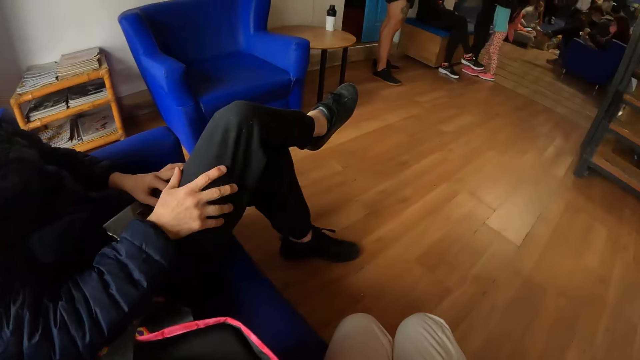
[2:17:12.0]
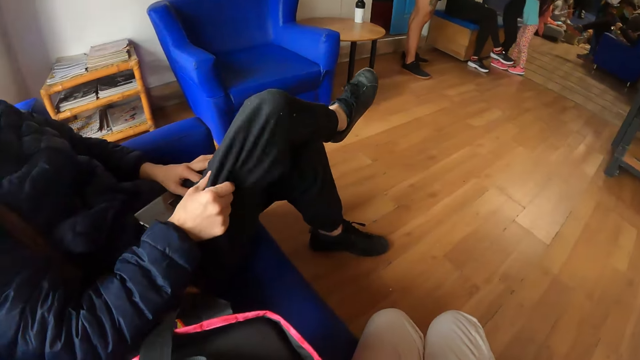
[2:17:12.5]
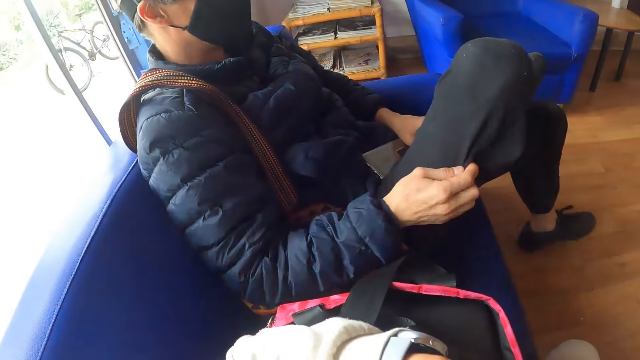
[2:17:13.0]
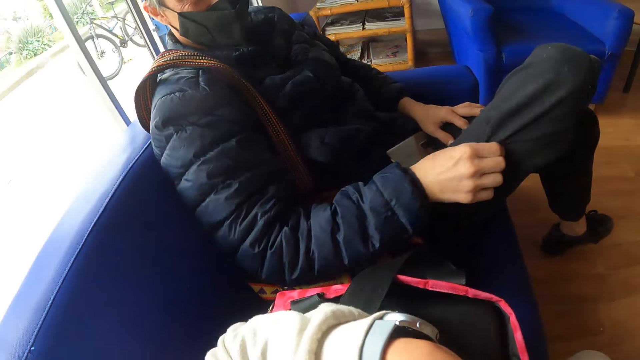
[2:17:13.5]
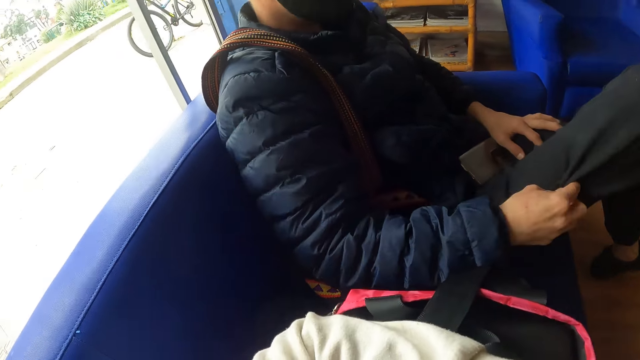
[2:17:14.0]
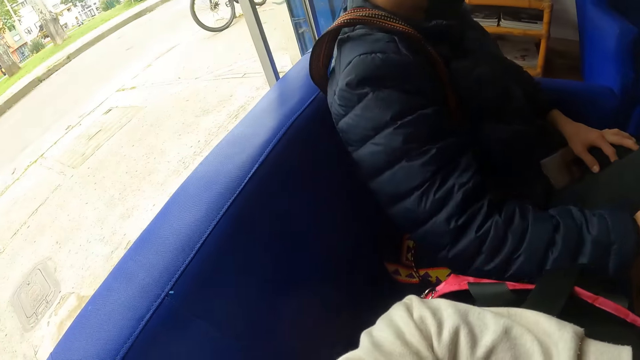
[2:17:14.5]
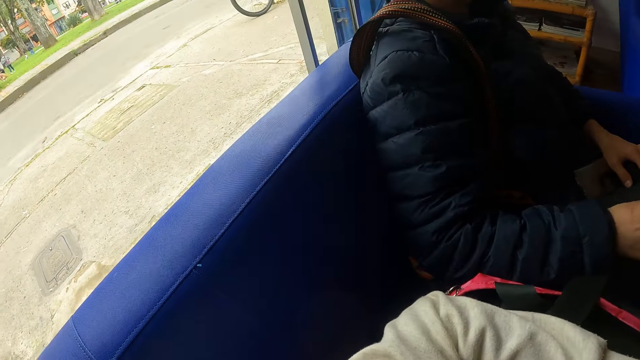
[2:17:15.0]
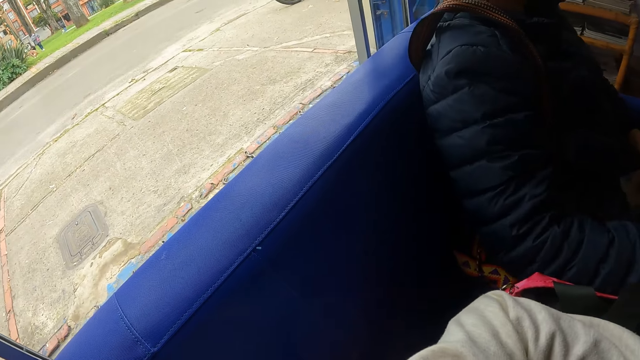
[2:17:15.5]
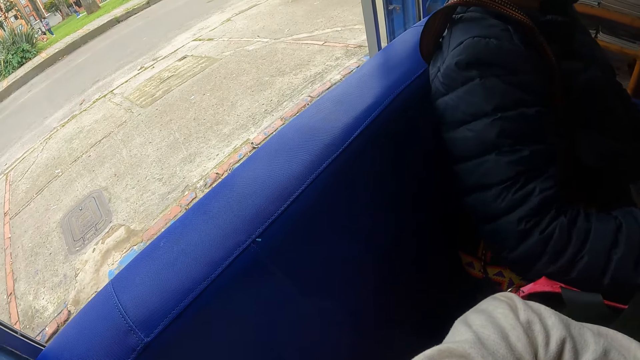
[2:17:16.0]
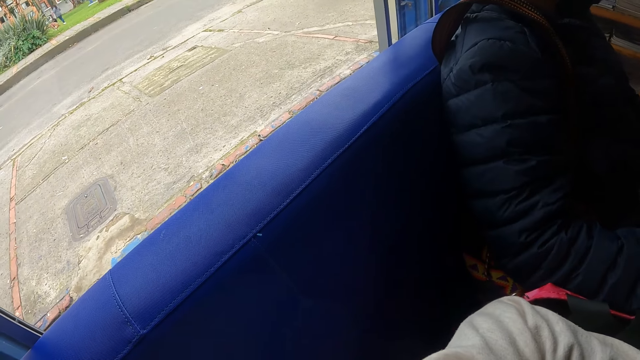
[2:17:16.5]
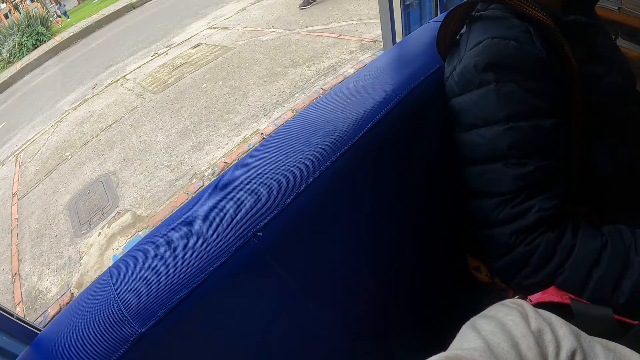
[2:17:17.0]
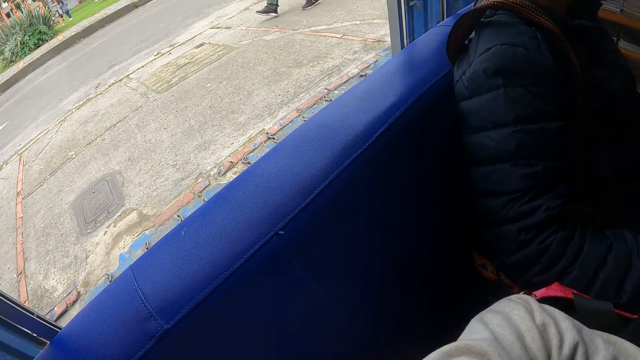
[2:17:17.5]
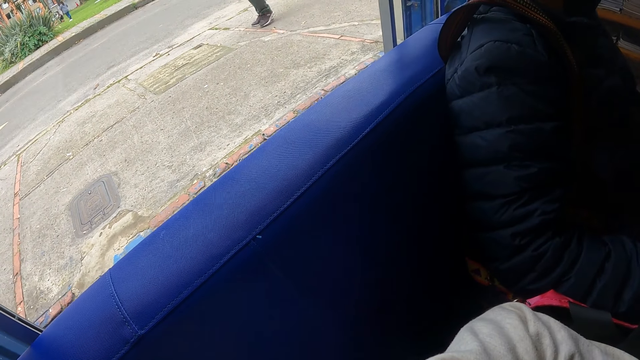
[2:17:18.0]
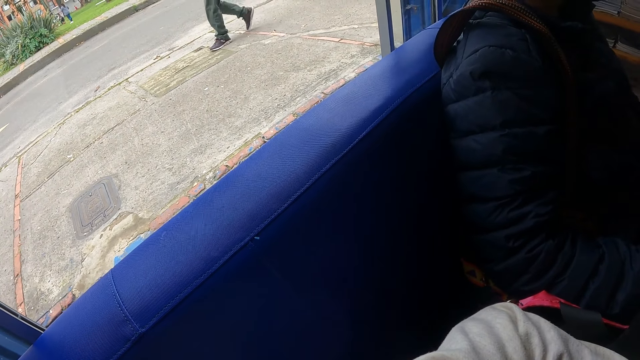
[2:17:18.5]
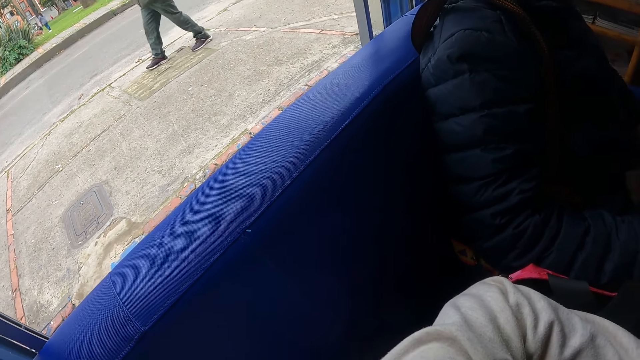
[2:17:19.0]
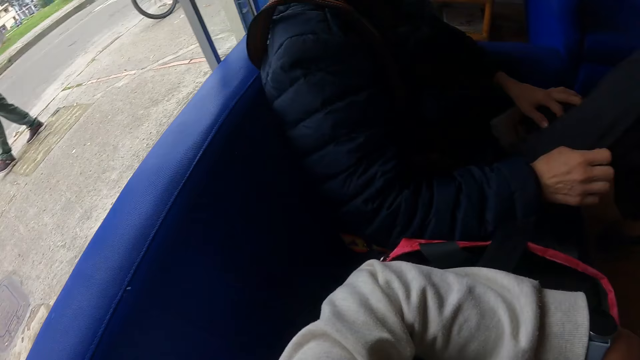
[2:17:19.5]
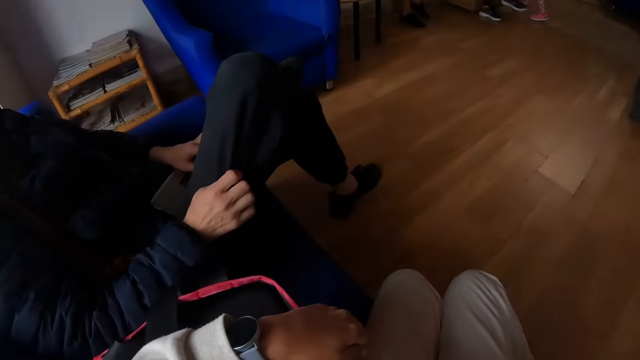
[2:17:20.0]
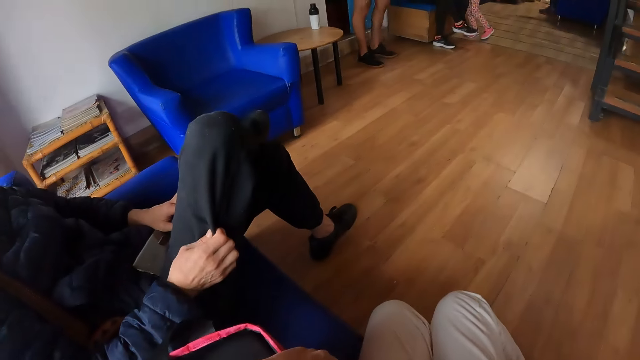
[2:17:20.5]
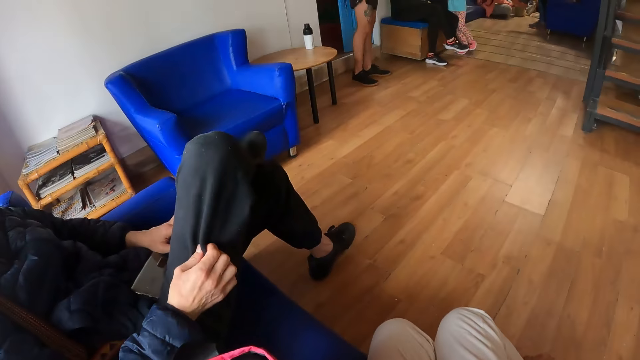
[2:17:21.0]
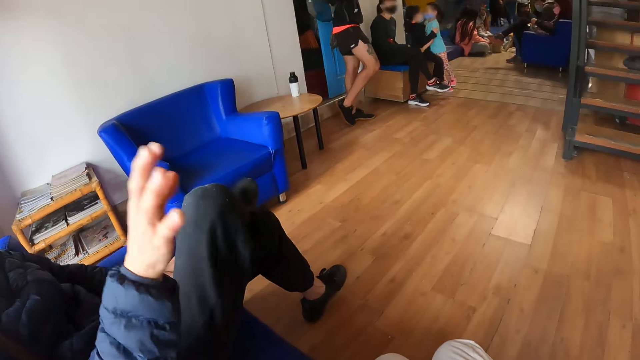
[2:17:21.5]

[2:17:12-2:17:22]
A man scratches his right leg with his right hand. The camera wearer looks around.

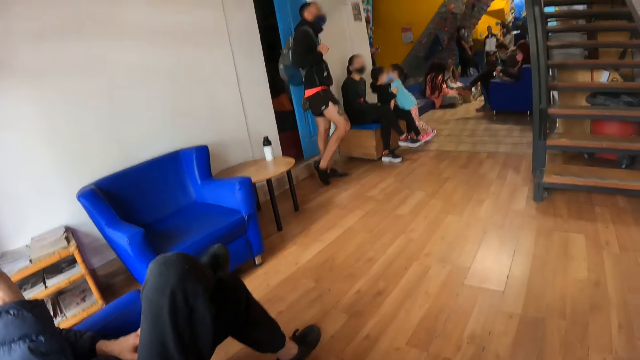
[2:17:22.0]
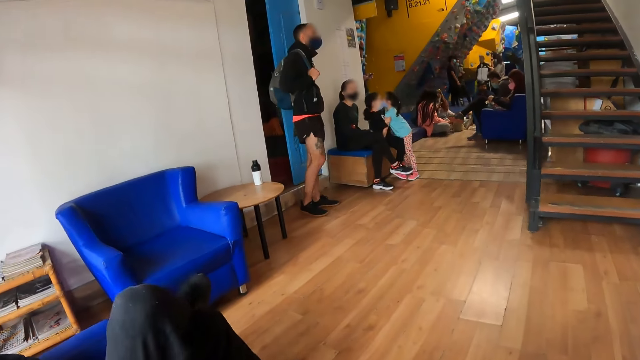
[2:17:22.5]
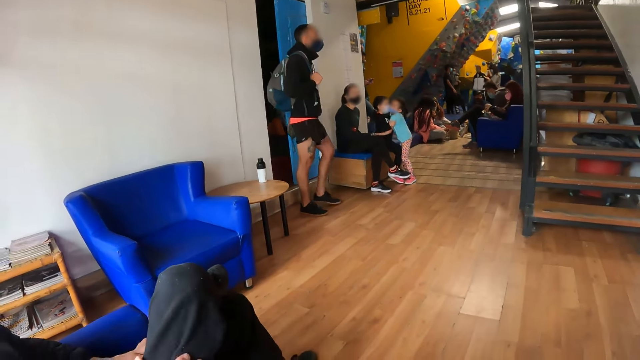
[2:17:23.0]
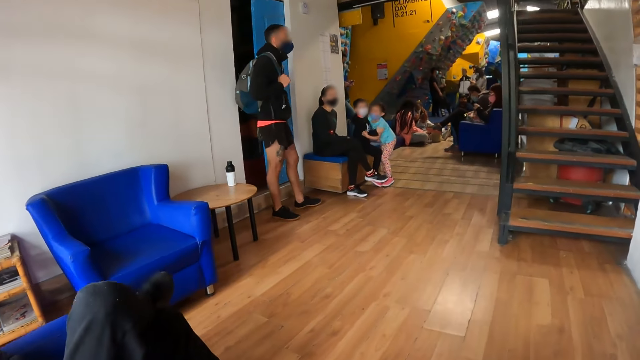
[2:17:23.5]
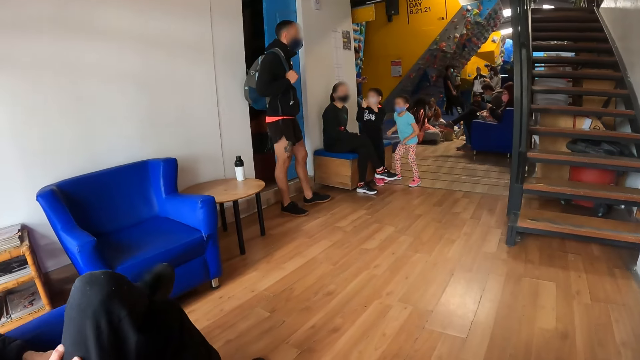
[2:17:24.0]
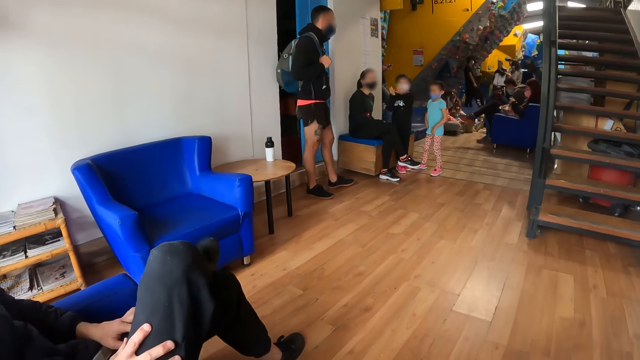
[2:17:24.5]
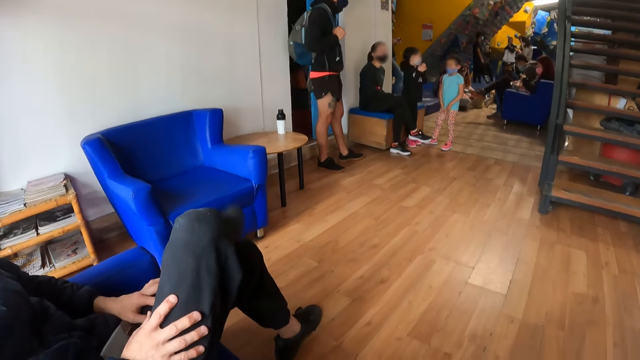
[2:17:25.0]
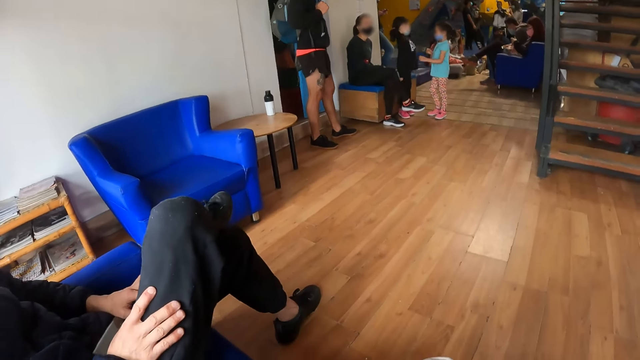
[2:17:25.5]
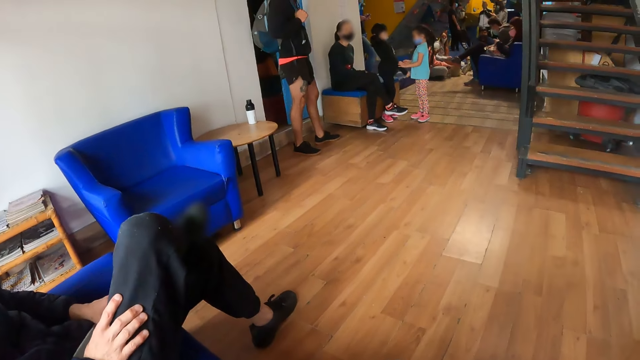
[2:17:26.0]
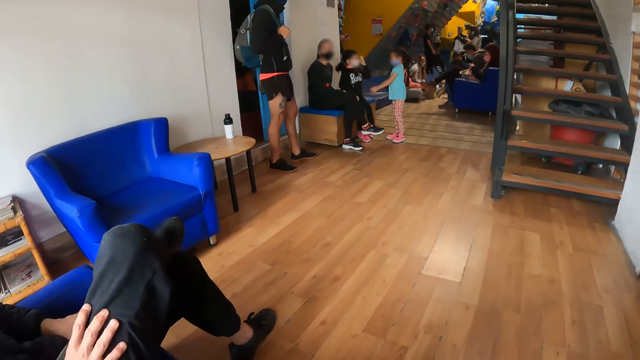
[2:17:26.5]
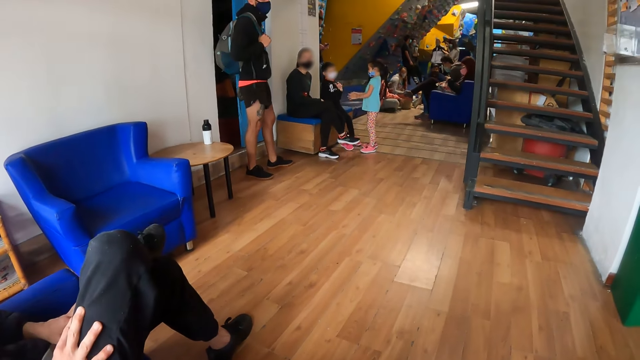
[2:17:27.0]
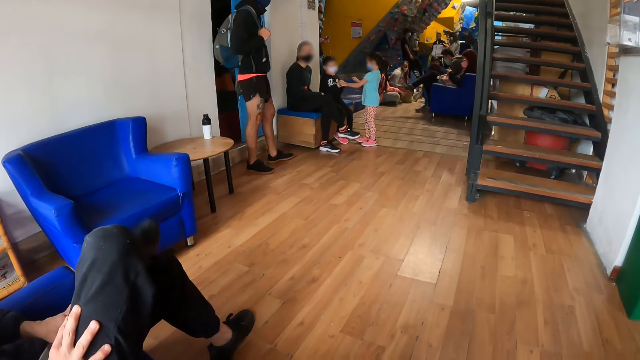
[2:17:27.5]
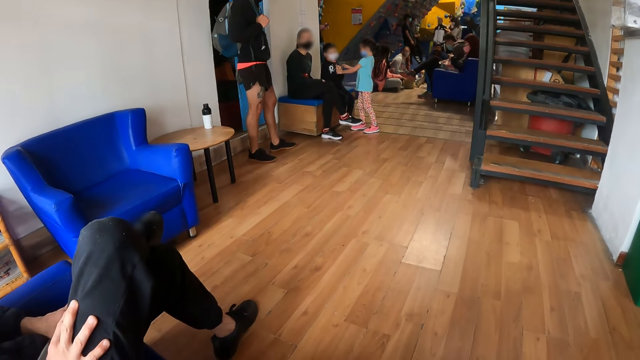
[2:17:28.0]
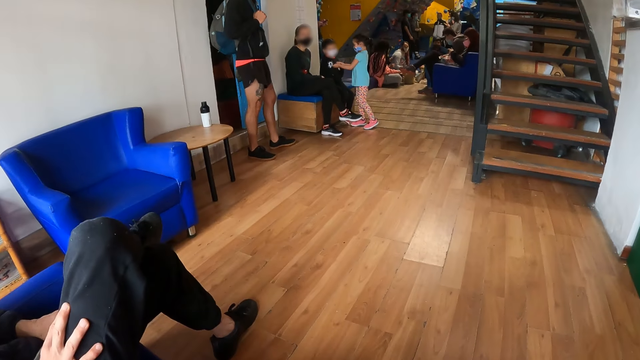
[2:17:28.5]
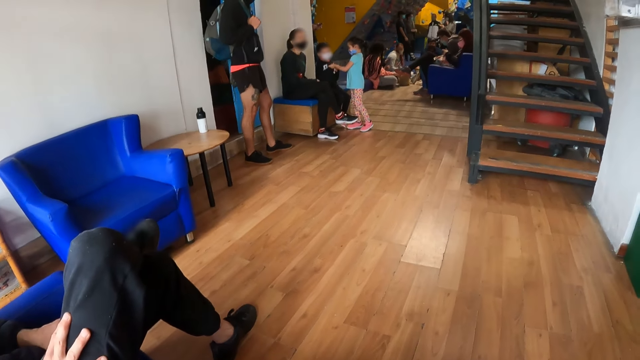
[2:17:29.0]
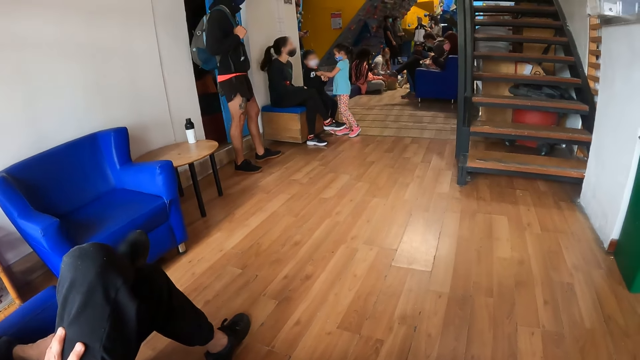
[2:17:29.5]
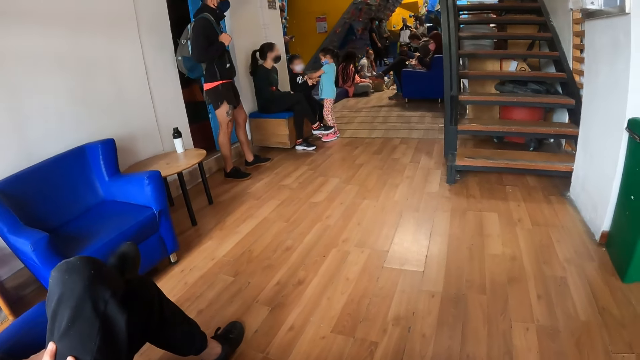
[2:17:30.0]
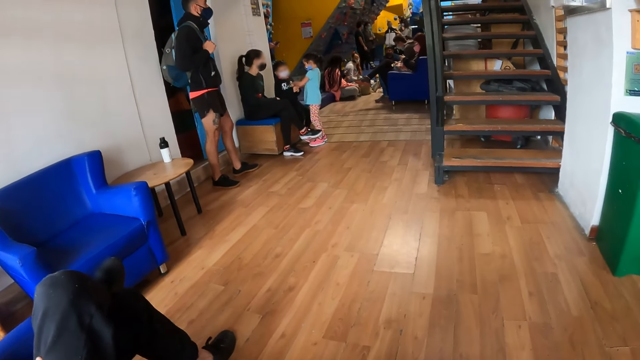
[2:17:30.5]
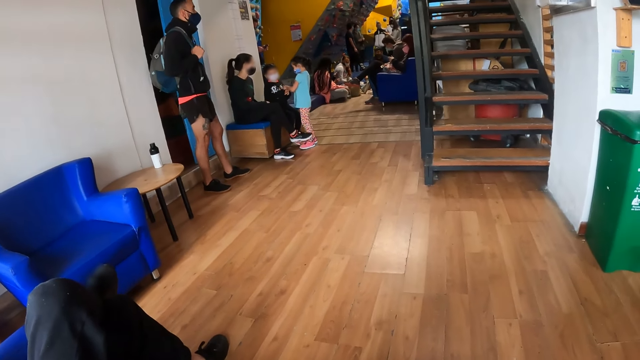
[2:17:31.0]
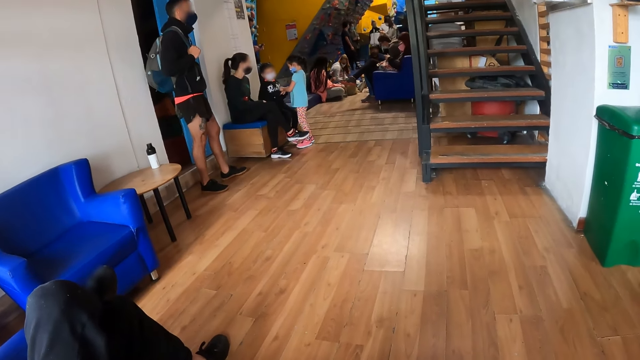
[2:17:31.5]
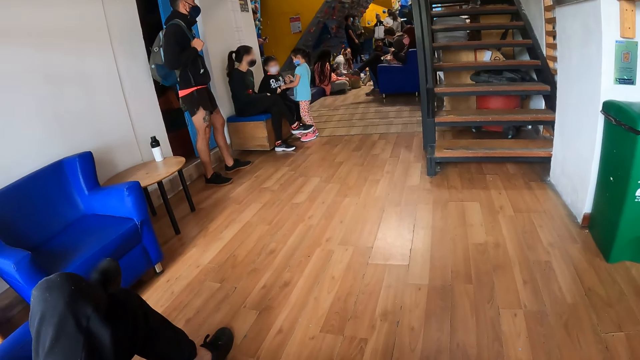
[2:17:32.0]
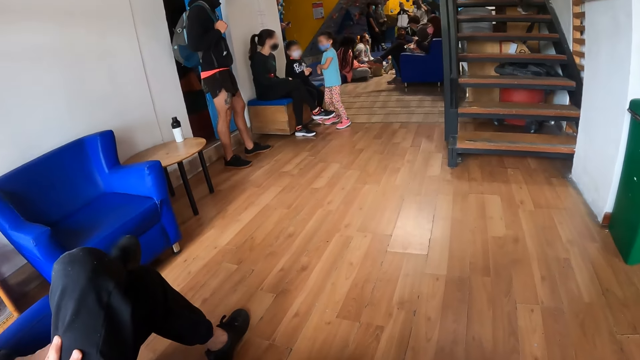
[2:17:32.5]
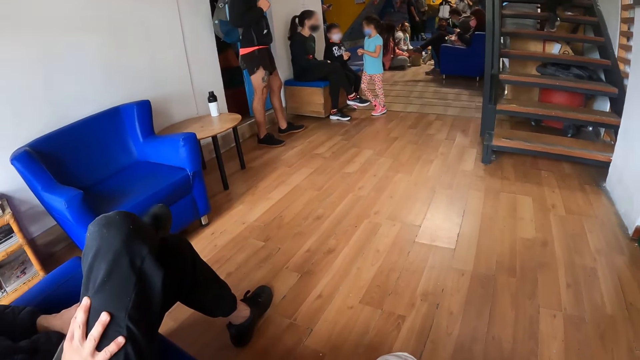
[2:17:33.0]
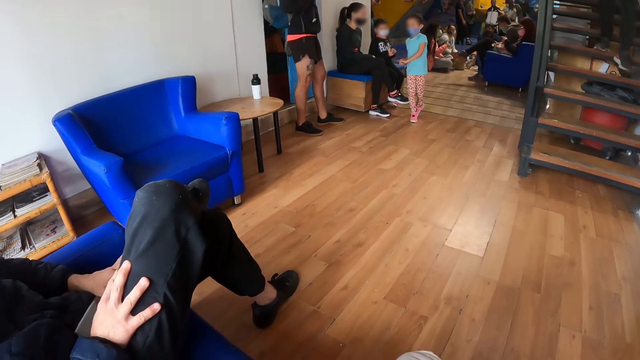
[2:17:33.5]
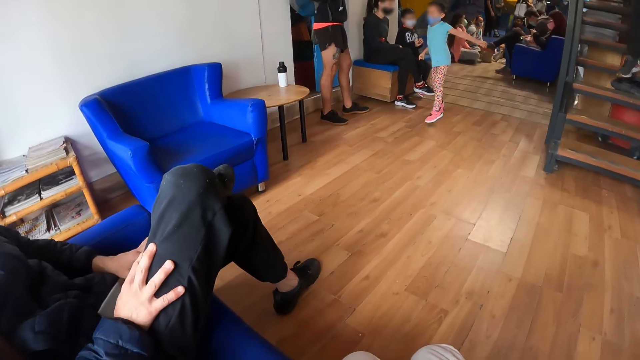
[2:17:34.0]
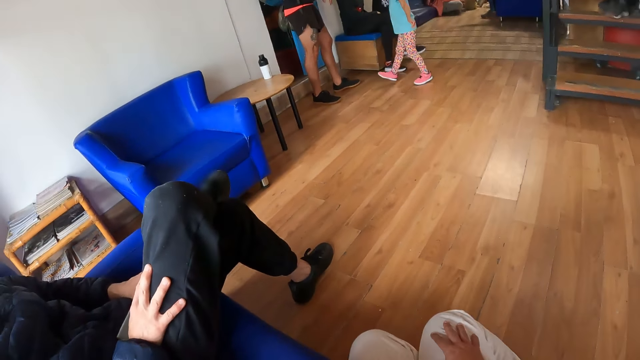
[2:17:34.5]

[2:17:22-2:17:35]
The camera wearer looks around. They look around again.
